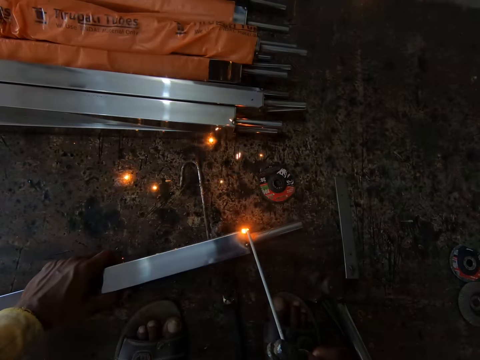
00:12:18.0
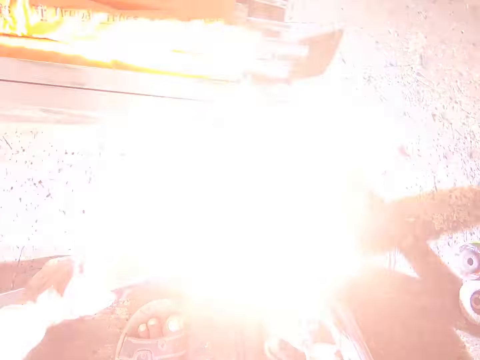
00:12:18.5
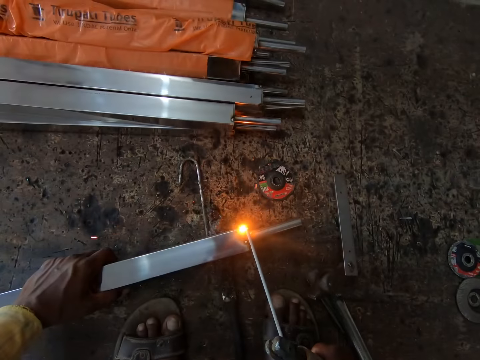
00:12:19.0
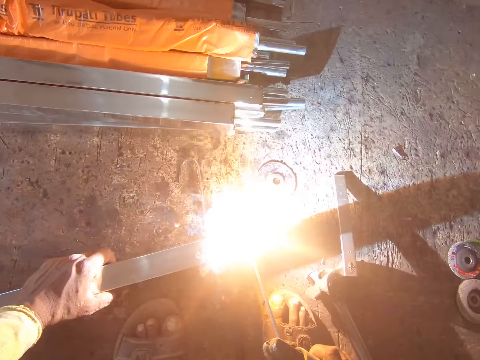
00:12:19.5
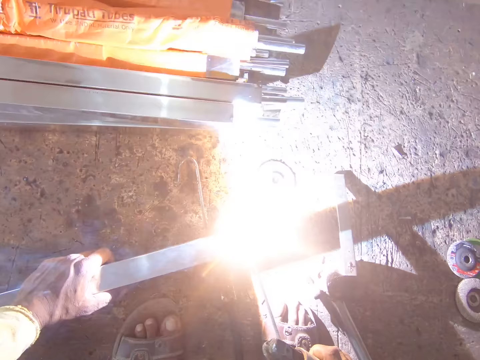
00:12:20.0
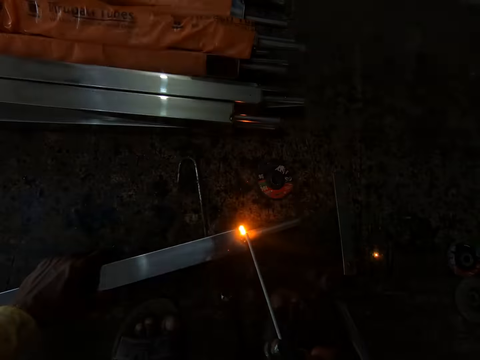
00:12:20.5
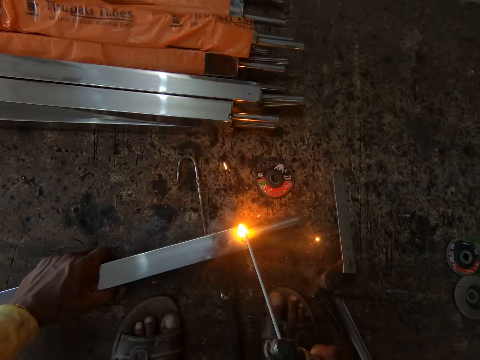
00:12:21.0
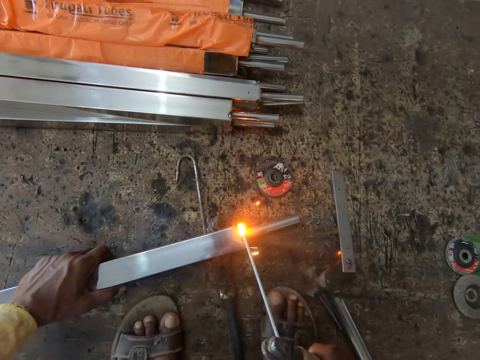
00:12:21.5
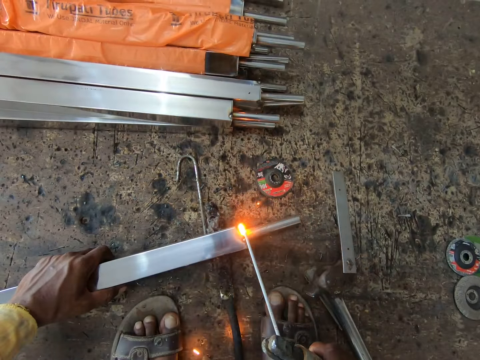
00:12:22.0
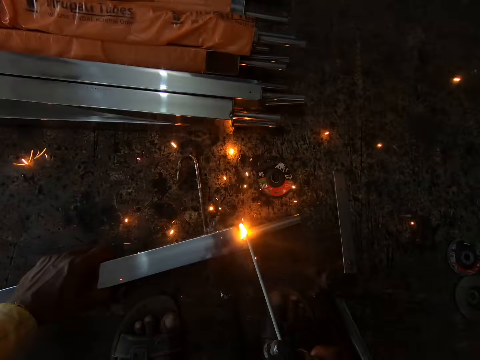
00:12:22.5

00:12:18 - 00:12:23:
The camera wearer welds the metal bar with a welding stick.

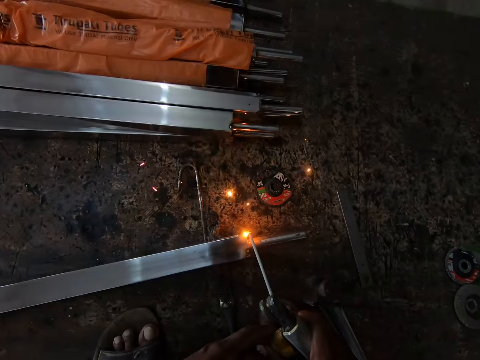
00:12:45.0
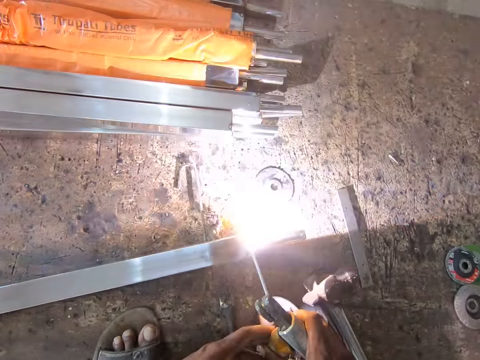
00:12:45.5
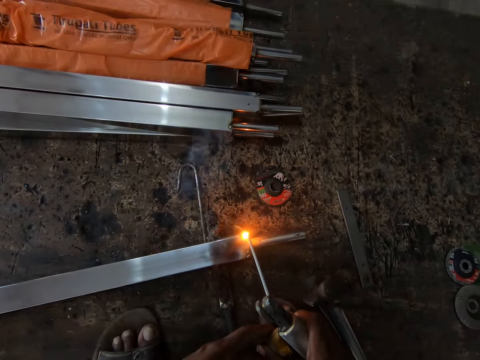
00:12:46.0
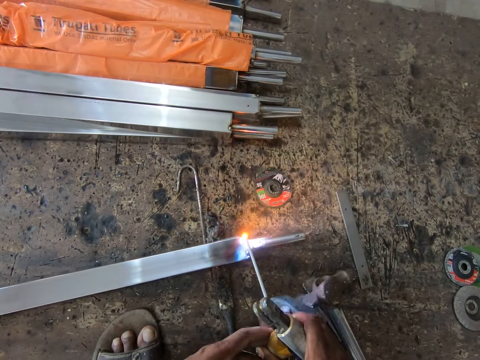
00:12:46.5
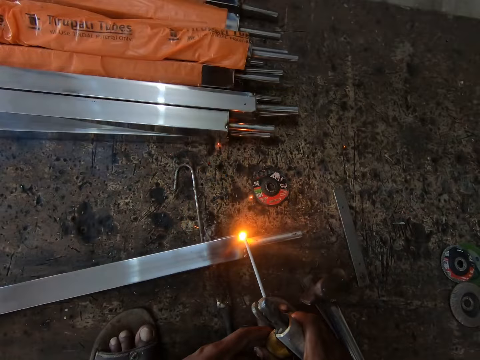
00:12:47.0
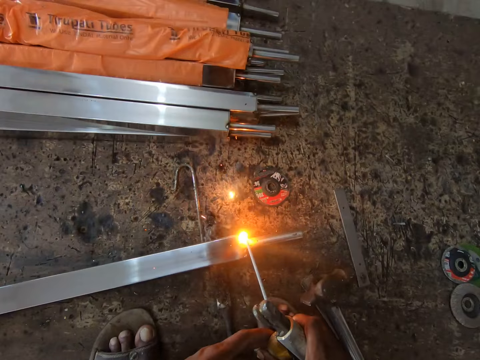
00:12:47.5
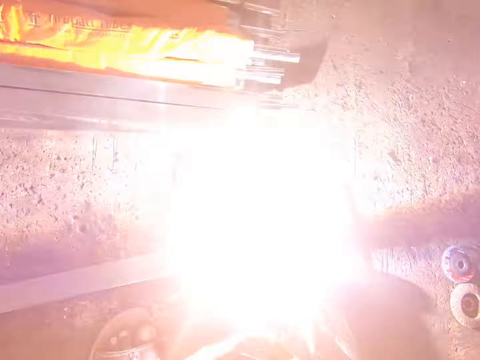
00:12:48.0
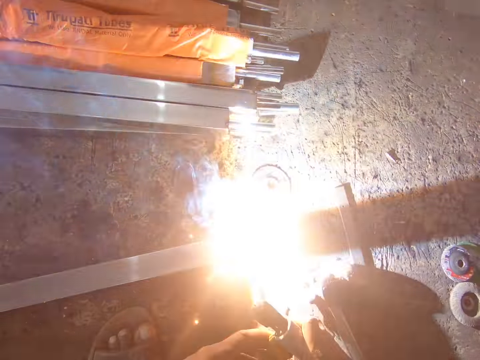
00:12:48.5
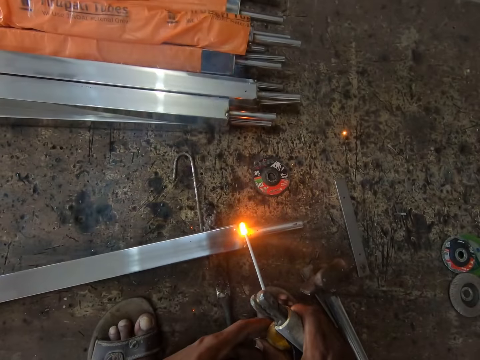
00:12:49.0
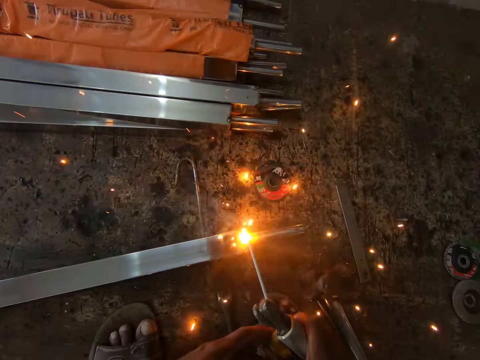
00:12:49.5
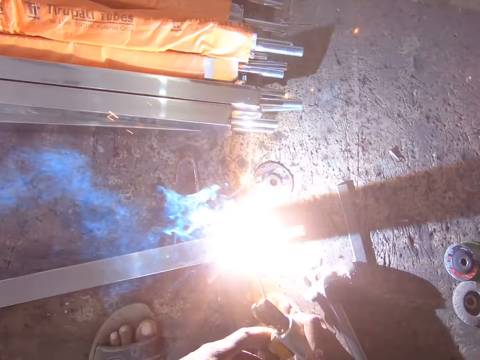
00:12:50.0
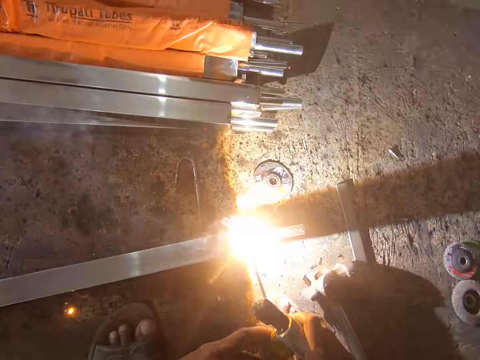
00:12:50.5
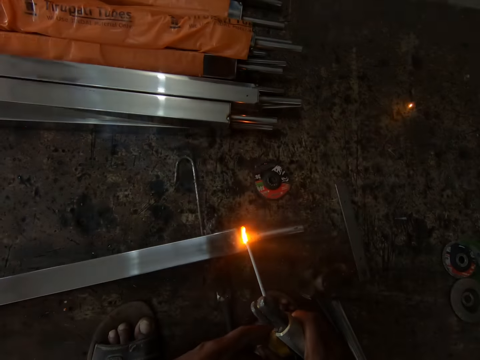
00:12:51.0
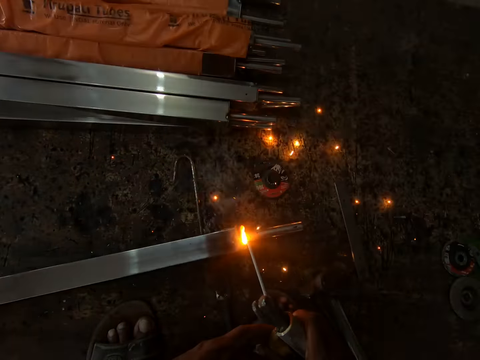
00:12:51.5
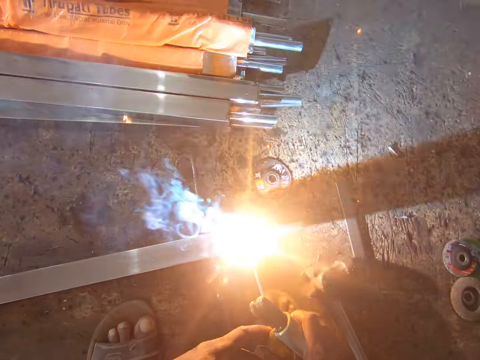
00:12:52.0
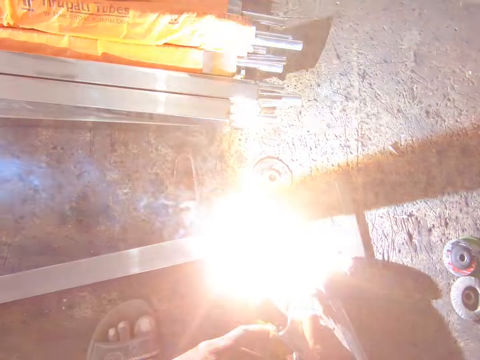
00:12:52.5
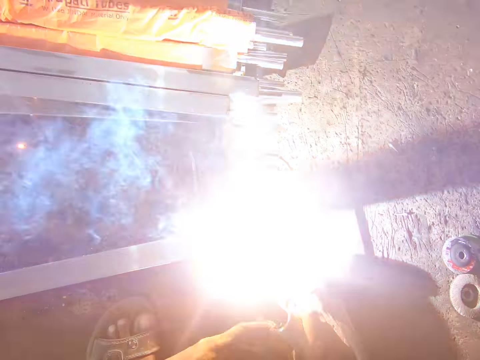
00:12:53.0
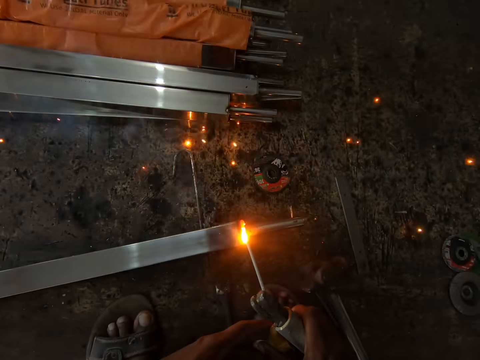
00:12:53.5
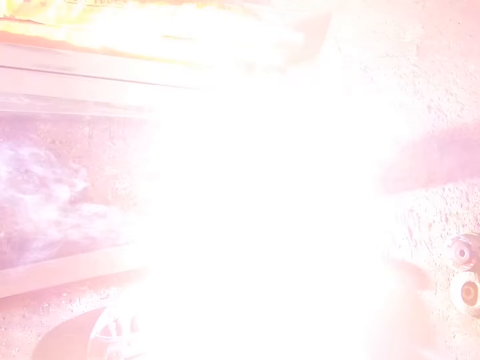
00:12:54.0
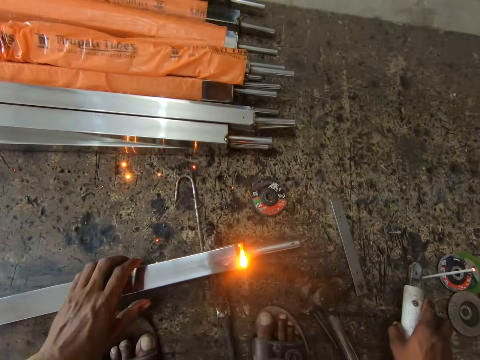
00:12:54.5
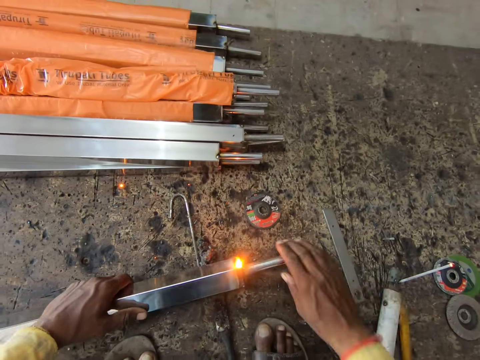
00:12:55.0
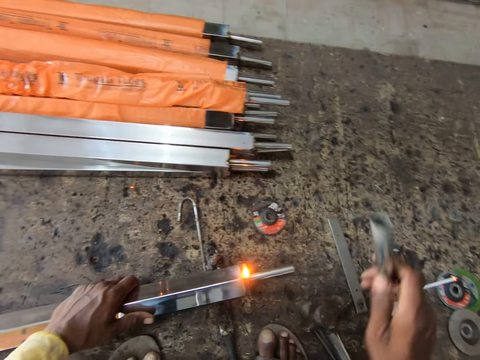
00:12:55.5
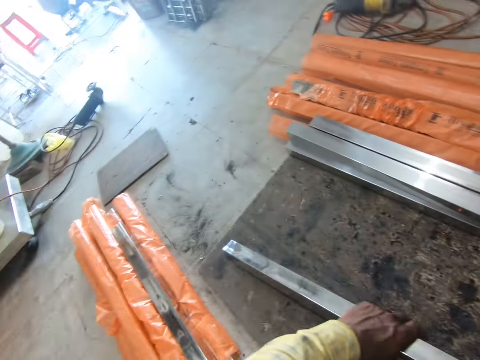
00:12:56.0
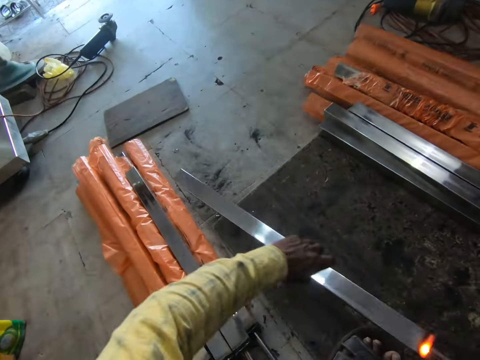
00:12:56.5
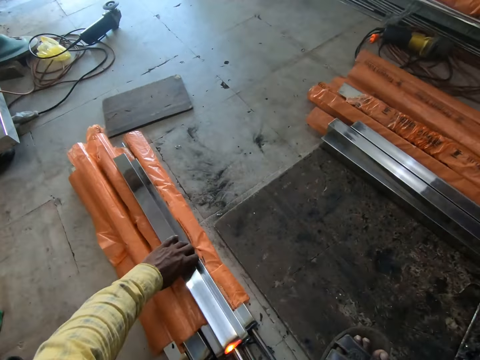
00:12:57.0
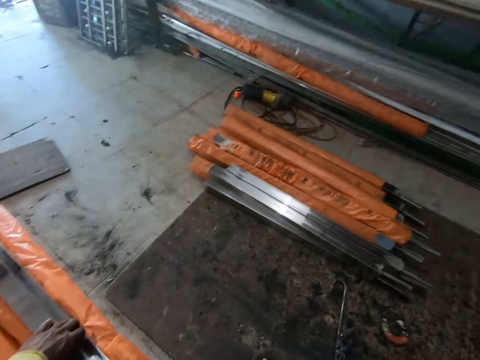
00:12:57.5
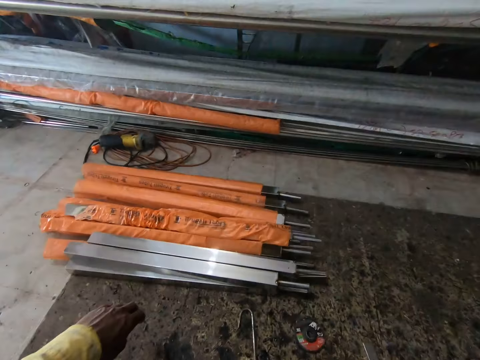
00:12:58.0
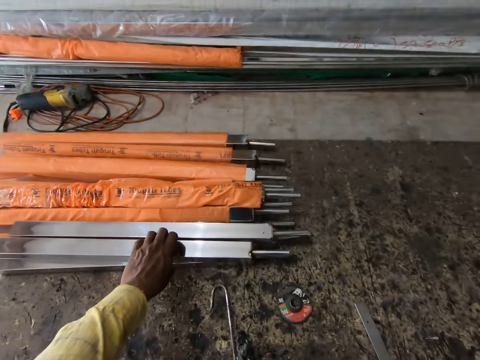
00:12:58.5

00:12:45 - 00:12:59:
The camera wearer moves the welding machine or welding stick. They put the welding stick on the floor. They turn the metal rod. They remove the metal rod from the metal bar. They look around. They move the metal bar aside. They place the metal rod on top of others. They look at the metal rods. They move the left hand.

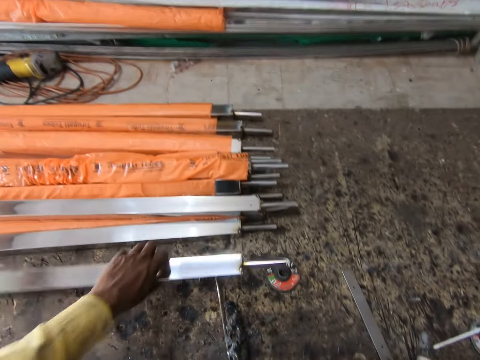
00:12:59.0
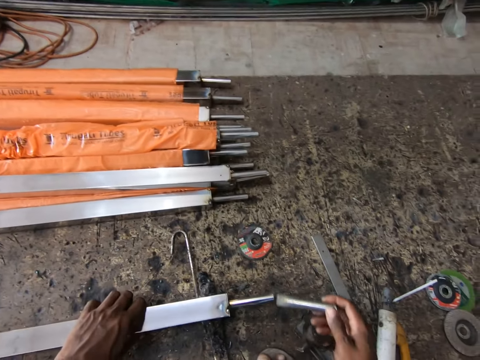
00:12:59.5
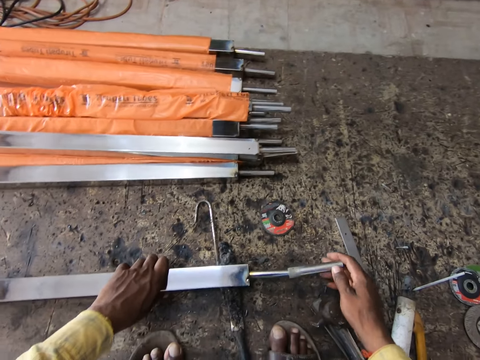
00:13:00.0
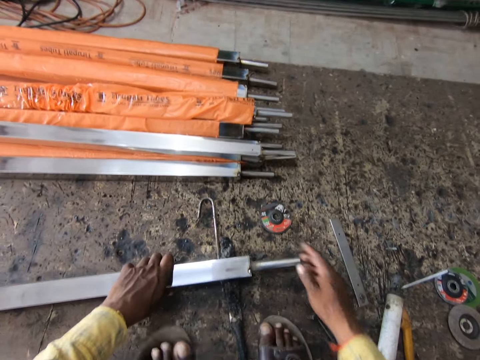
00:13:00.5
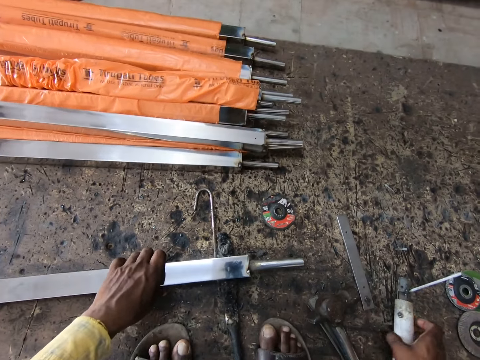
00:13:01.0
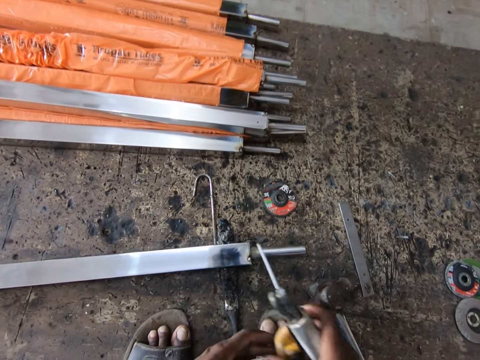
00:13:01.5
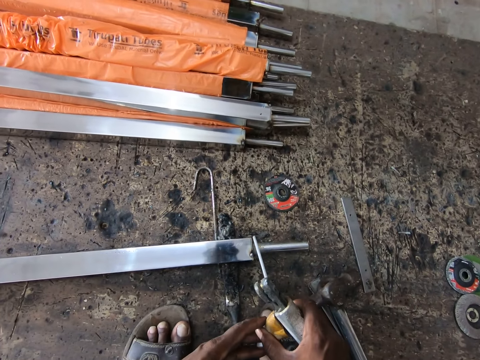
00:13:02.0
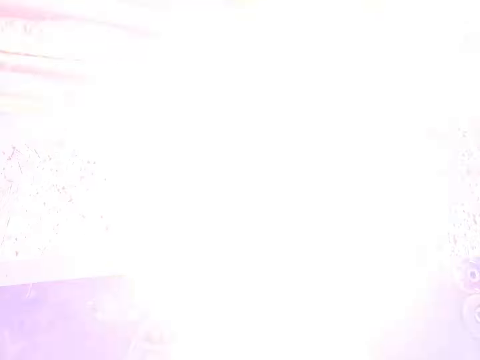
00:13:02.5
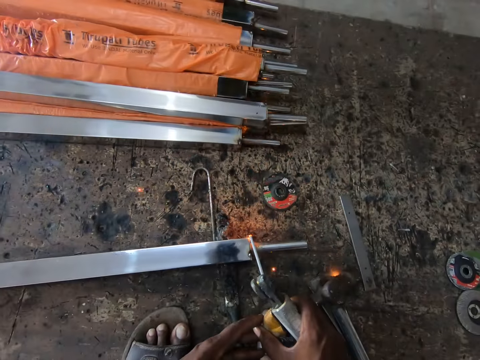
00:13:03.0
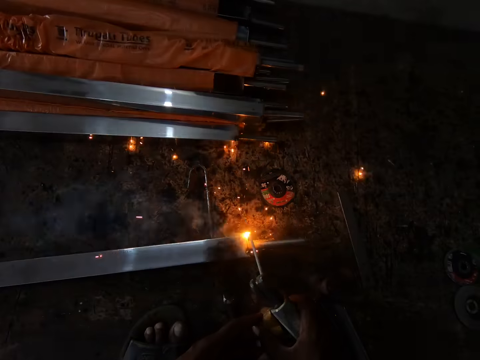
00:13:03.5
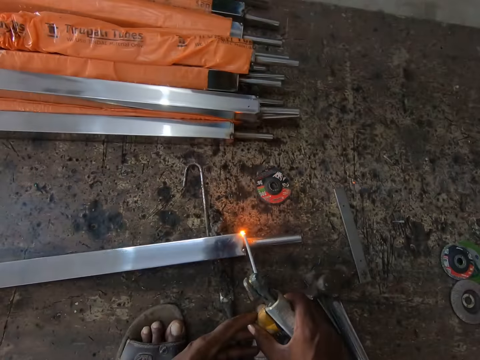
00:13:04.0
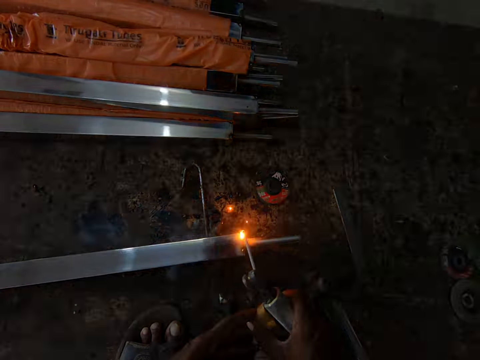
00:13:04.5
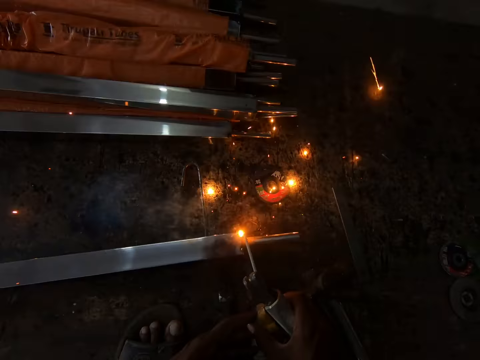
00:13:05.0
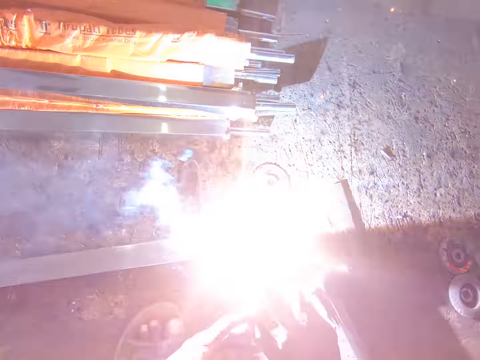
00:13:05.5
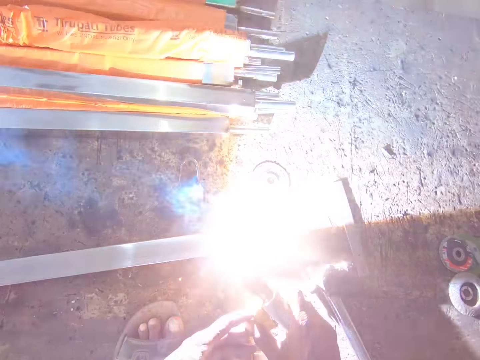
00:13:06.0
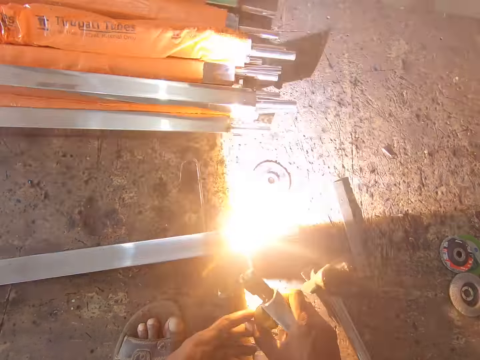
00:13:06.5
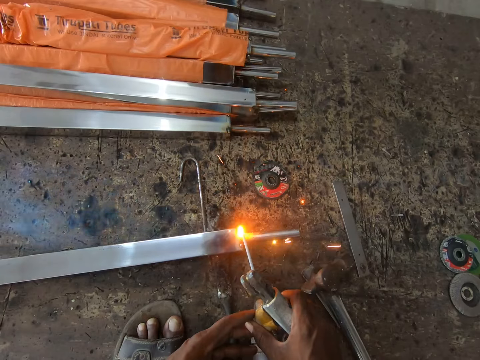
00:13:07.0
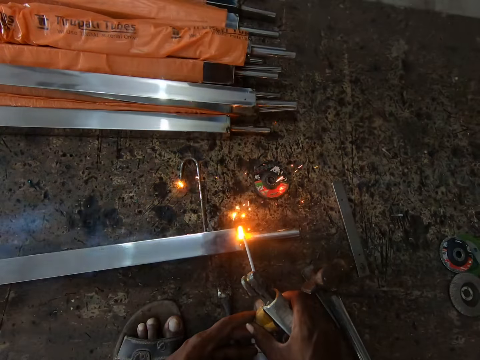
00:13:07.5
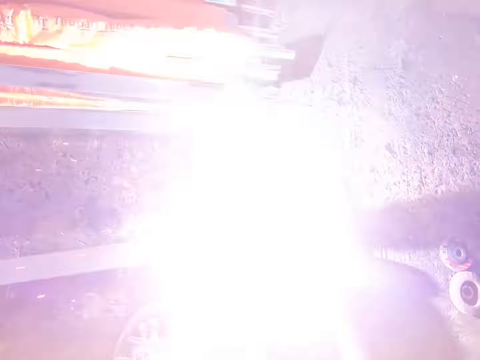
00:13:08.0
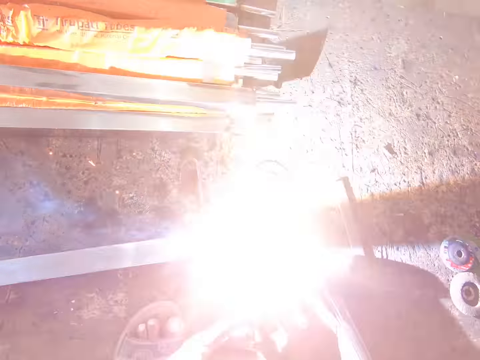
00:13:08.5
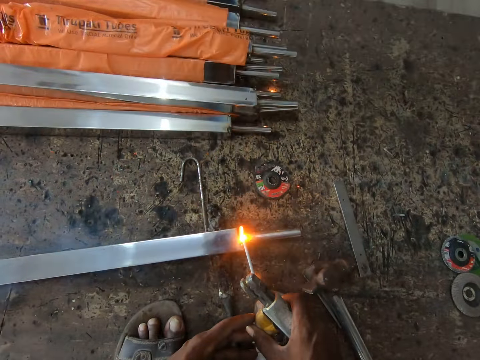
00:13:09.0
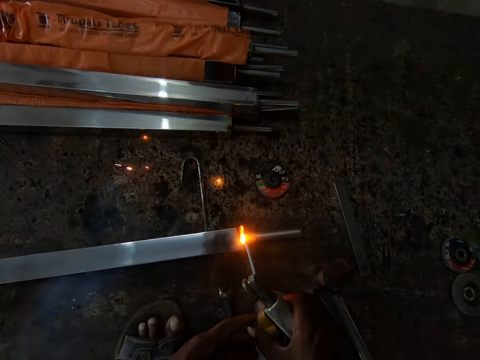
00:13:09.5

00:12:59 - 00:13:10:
The camera wearer picks up a metal rod. They place the metal rod down. They fix a metal rod on the metal bar. They move the right hand. They pick up a welding stick or machine. They move the welding machine. They weld the metal bar with the welding stick.
